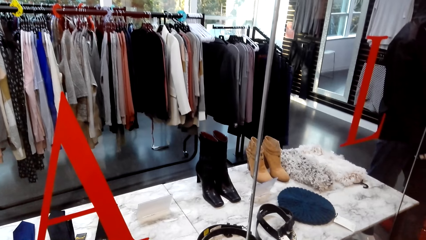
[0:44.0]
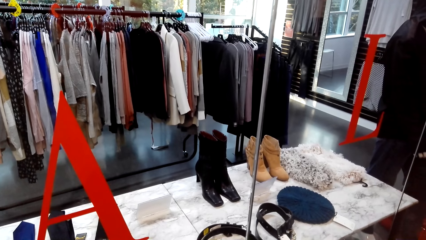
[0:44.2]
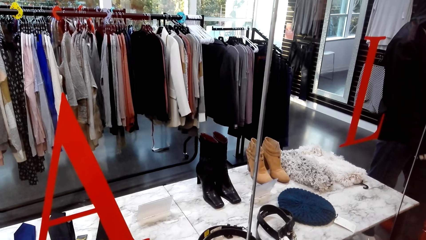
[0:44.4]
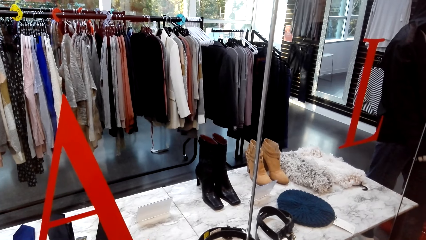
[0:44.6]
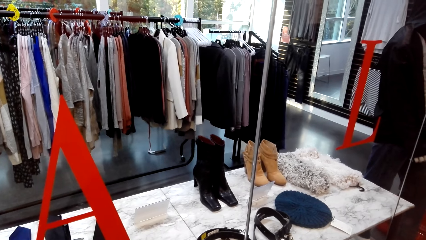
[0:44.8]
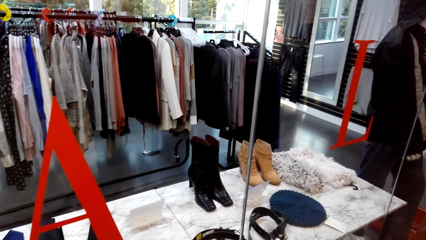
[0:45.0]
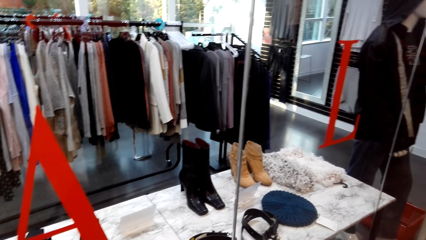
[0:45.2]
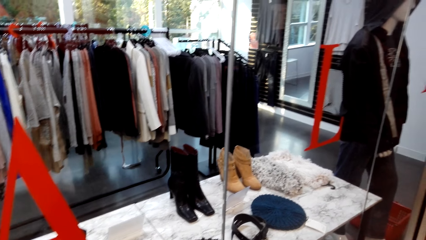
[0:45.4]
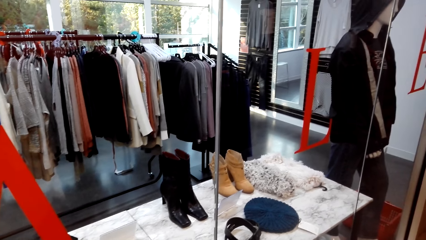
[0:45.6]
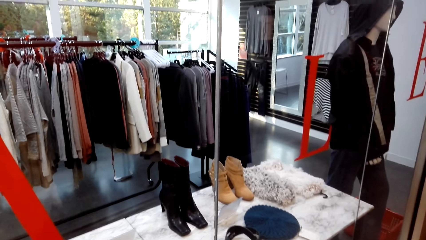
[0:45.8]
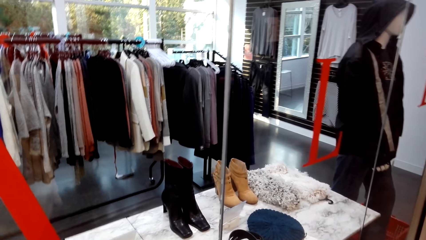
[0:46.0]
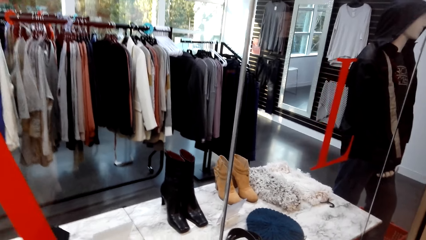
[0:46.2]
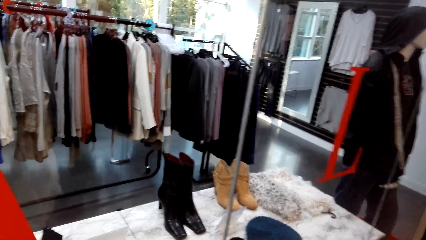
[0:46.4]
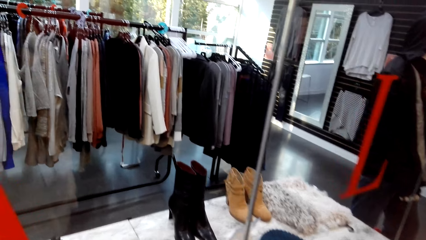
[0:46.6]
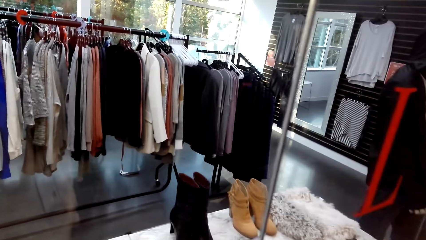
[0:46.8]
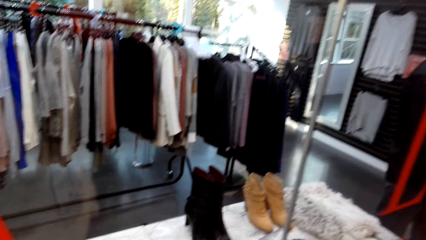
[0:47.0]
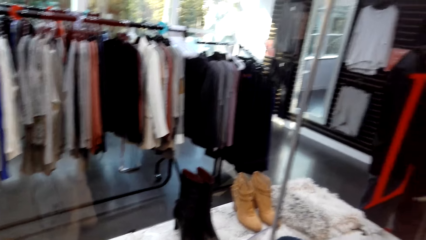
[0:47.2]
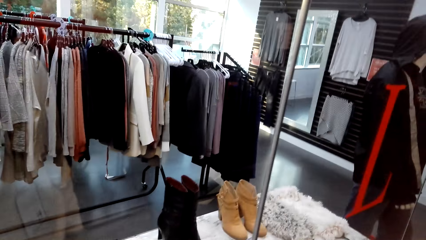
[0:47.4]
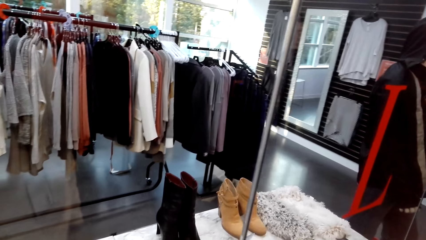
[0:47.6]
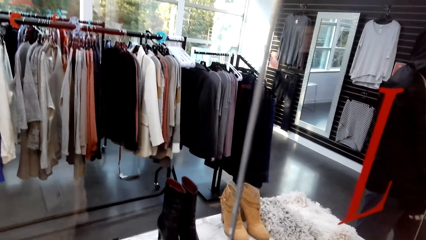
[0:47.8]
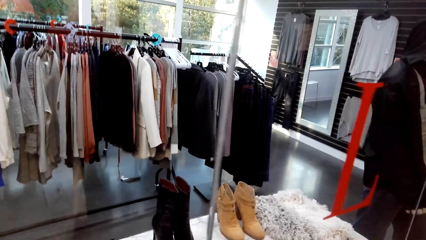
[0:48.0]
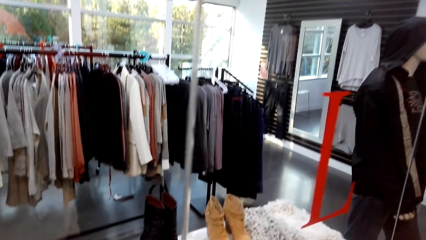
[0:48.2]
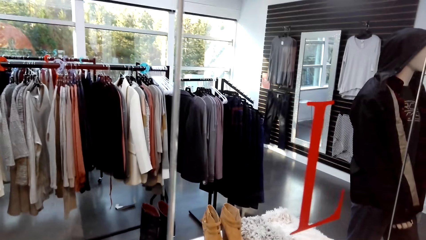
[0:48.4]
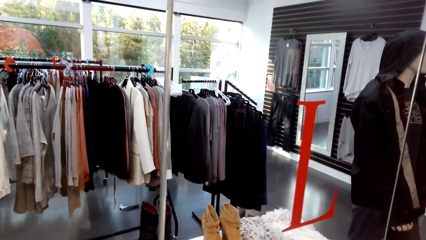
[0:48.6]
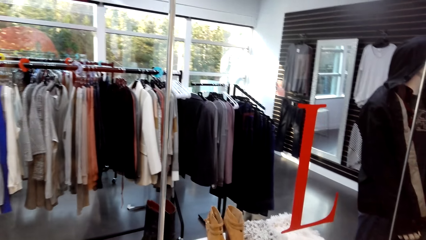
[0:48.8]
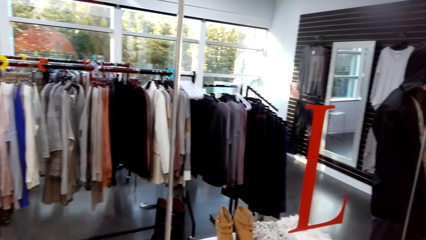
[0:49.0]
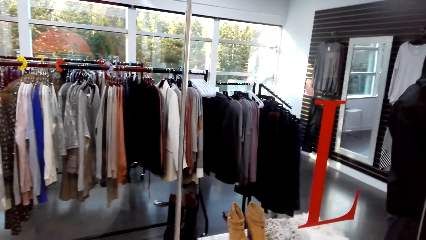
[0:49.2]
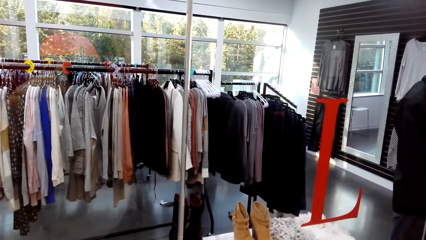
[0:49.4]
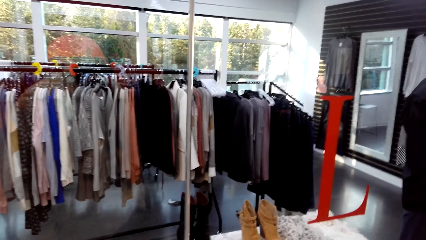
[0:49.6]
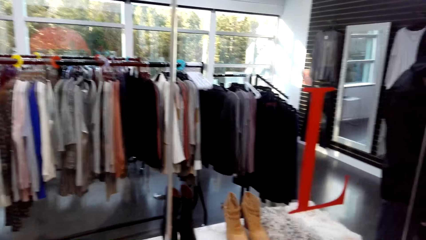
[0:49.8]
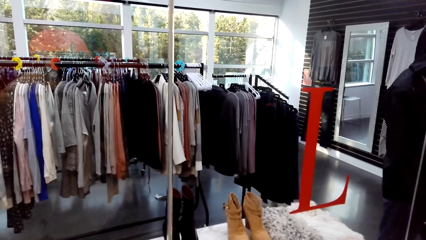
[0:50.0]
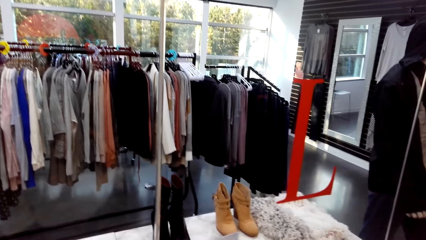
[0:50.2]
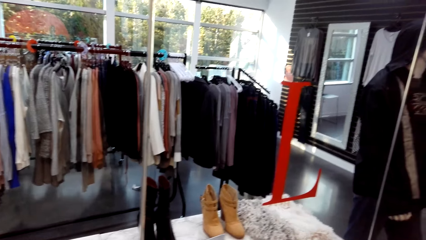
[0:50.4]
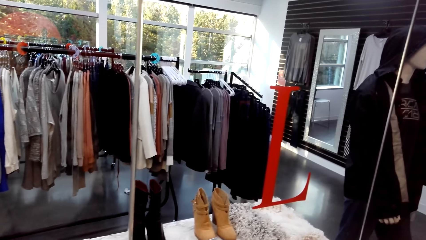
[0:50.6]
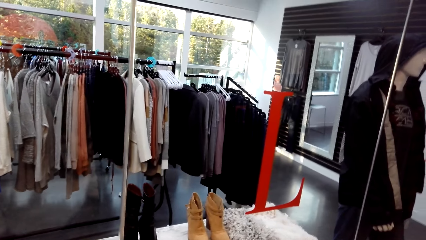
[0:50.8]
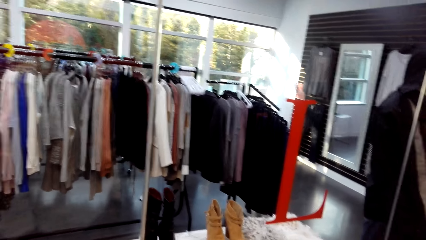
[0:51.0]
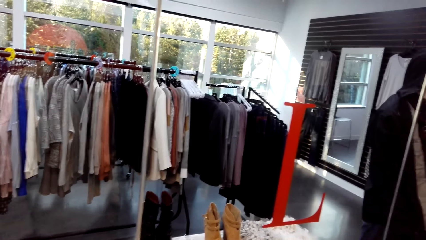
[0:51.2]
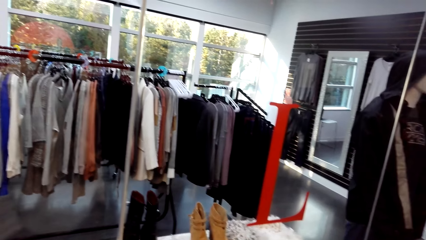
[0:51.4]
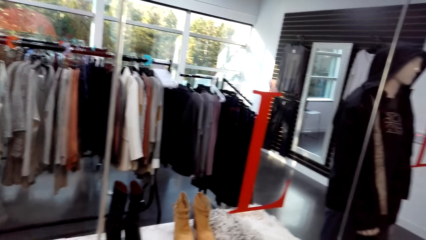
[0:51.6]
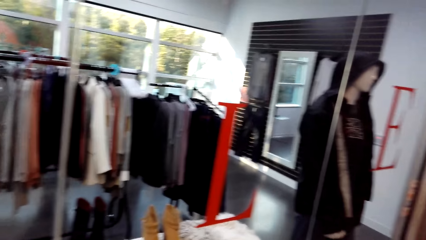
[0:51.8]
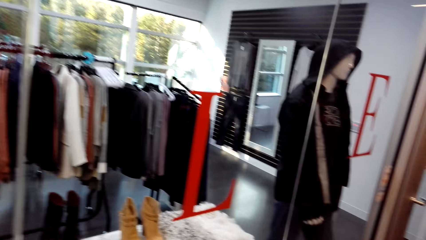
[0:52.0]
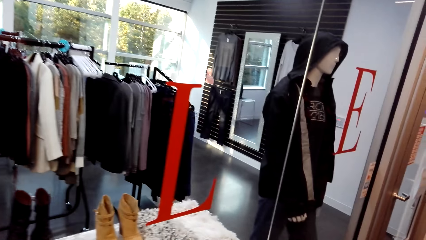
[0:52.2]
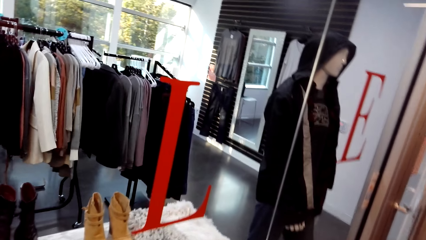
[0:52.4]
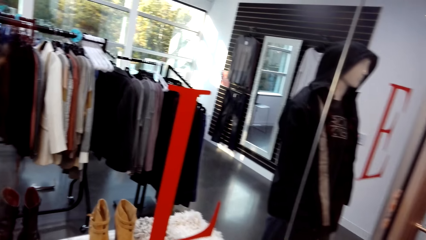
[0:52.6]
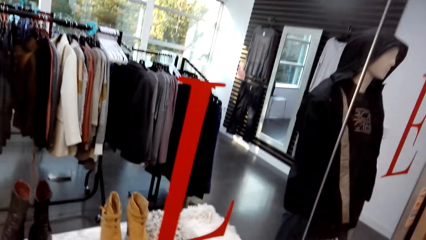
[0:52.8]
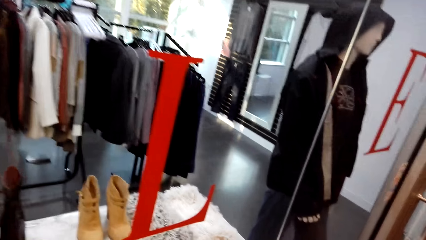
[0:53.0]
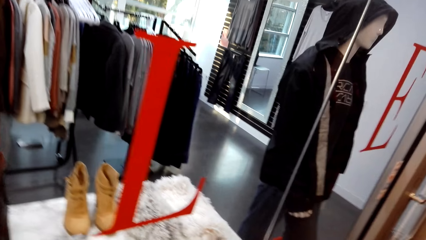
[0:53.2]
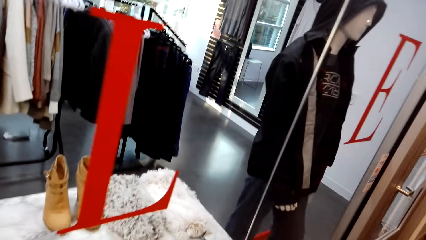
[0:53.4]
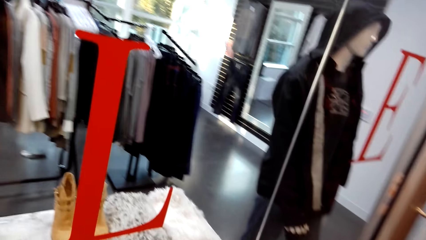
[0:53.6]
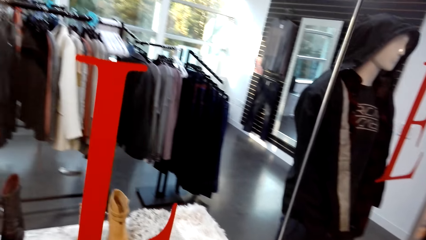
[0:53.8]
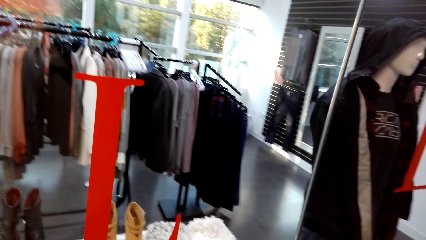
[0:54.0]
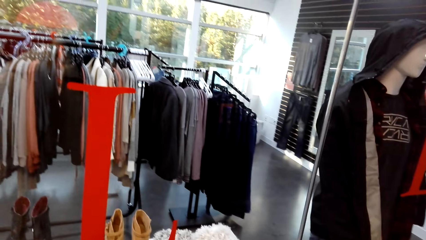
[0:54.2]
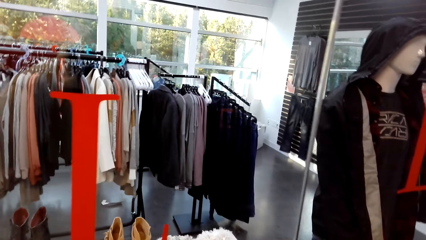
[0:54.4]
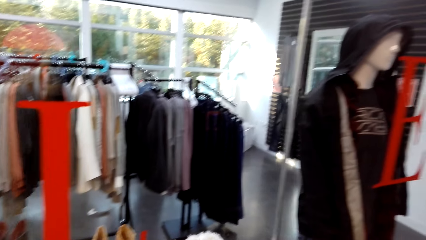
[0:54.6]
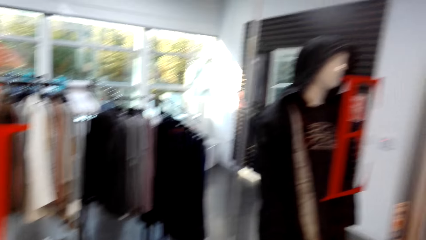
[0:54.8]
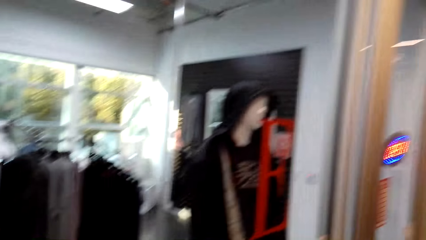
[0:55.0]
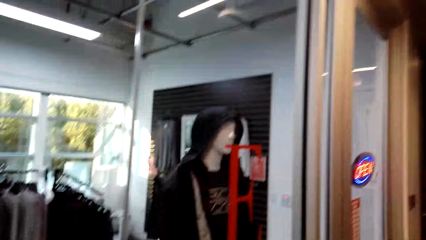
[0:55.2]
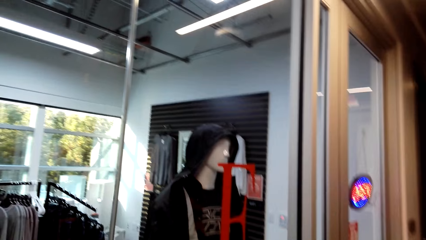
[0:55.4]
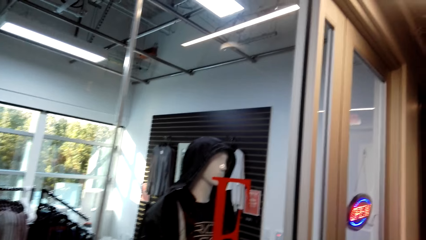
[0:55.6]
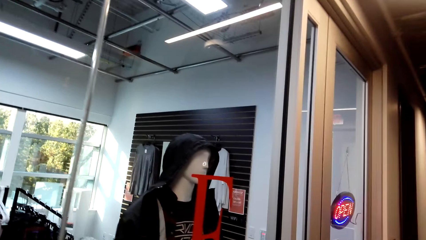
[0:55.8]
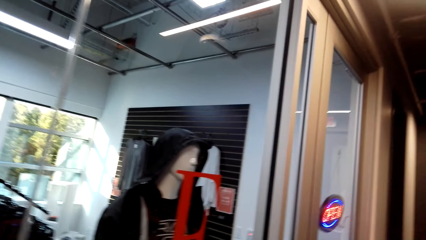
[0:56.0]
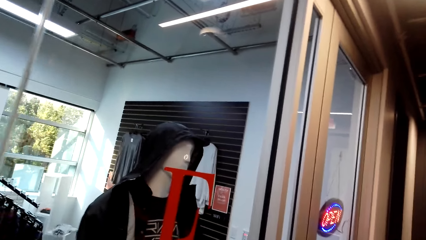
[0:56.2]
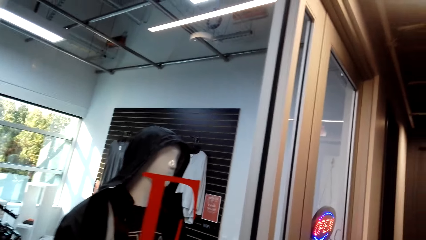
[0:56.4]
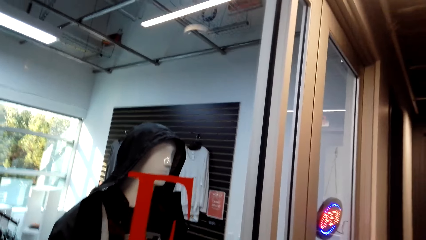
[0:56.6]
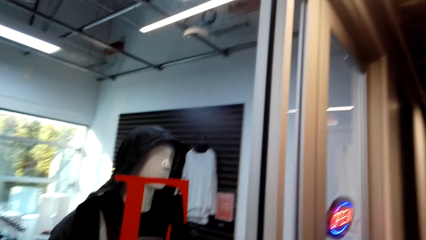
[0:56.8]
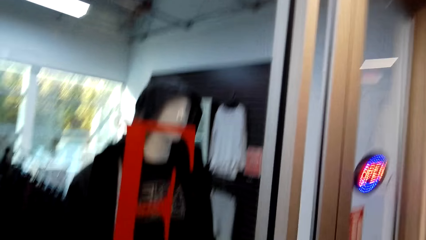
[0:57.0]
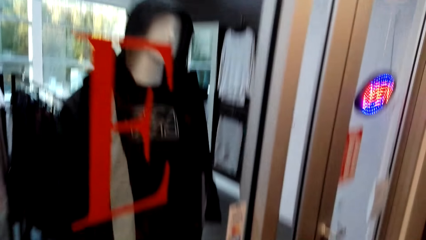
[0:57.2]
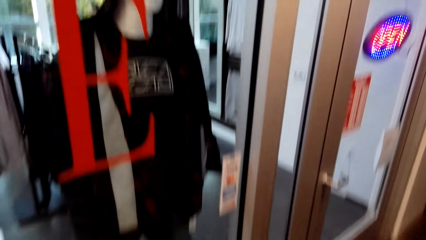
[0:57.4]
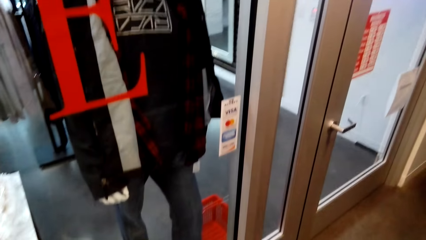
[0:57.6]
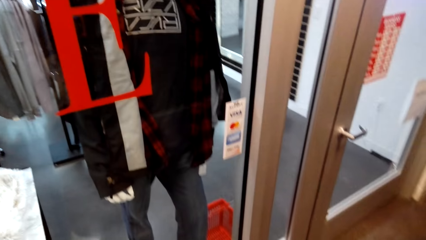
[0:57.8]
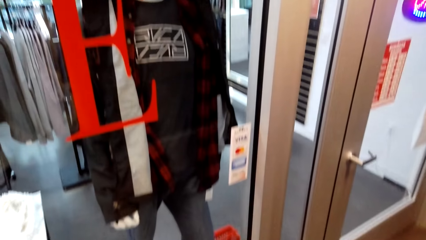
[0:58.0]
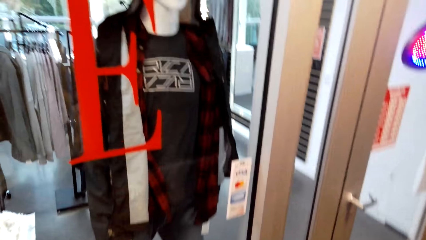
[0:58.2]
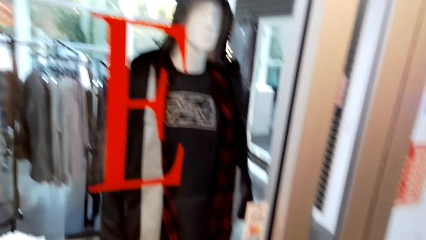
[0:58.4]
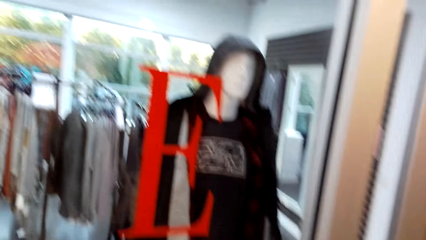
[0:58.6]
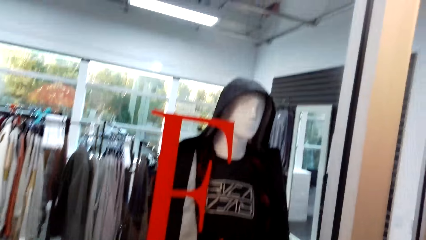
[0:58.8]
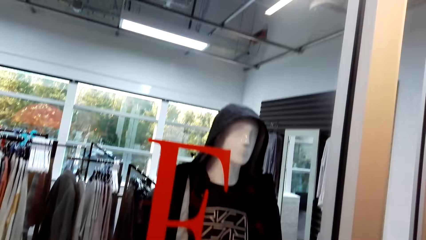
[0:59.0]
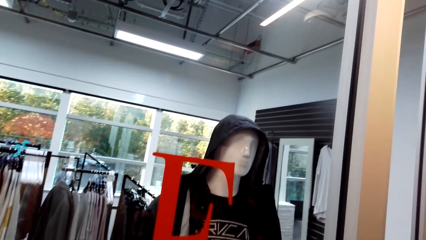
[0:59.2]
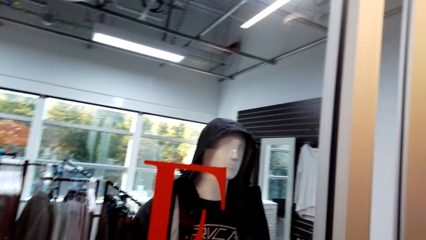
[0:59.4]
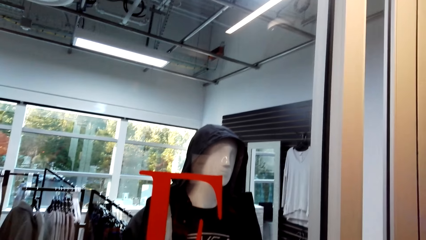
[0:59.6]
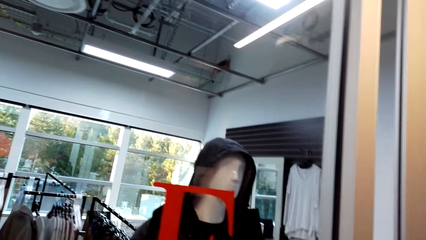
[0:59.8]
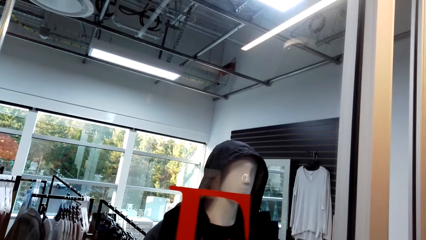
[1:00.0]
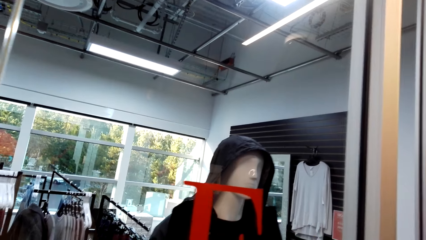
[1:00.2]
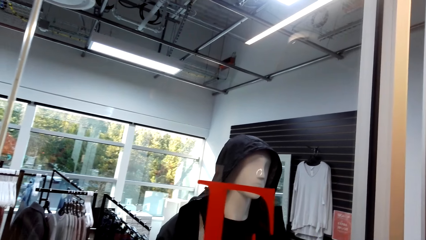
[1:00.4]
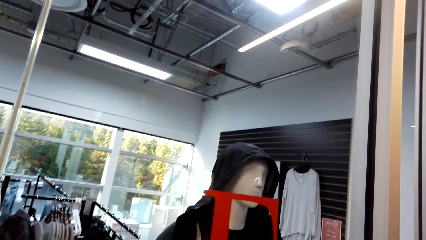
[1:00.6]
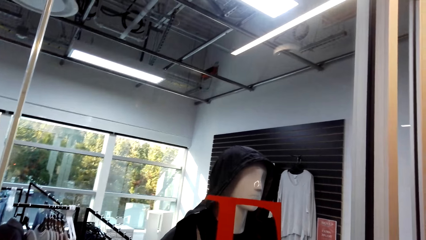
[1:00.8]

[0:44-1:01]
The camera wearer does window shopping. They do window shopping repeatedly.
